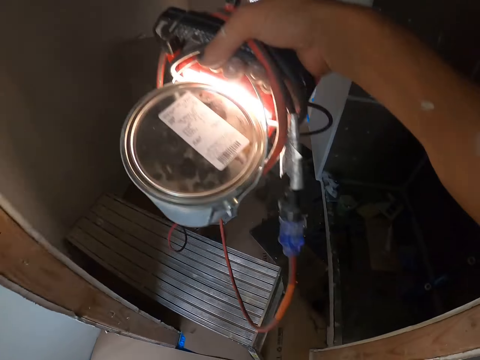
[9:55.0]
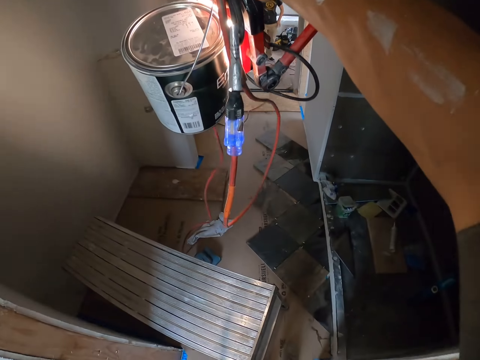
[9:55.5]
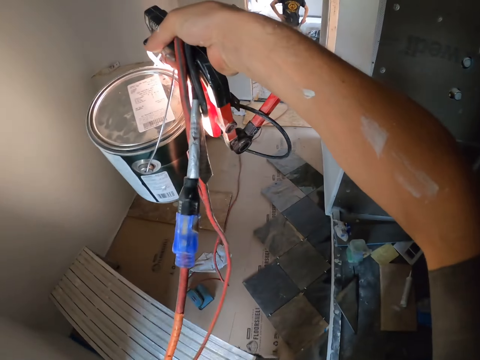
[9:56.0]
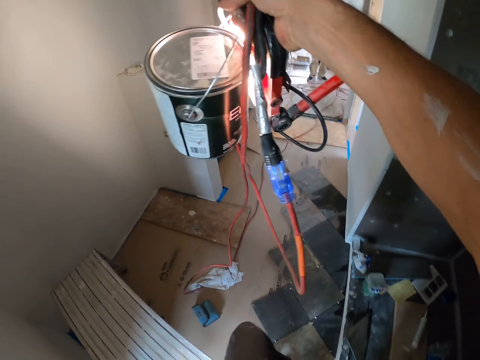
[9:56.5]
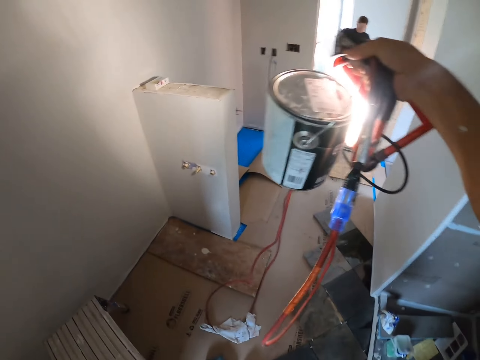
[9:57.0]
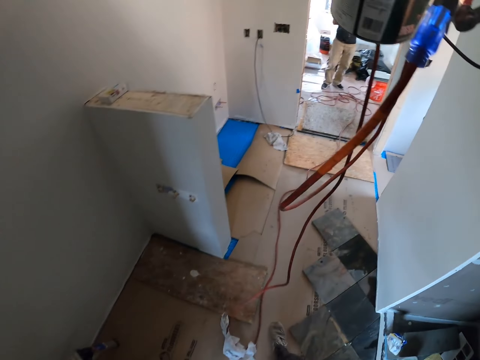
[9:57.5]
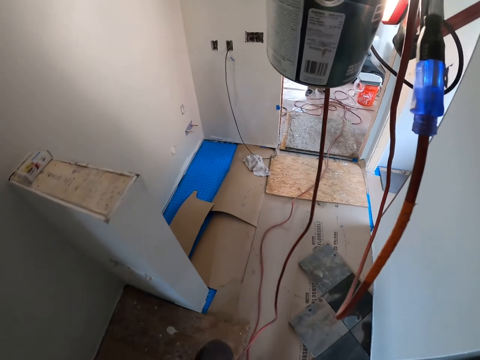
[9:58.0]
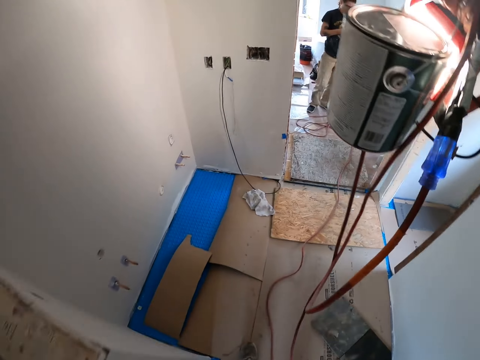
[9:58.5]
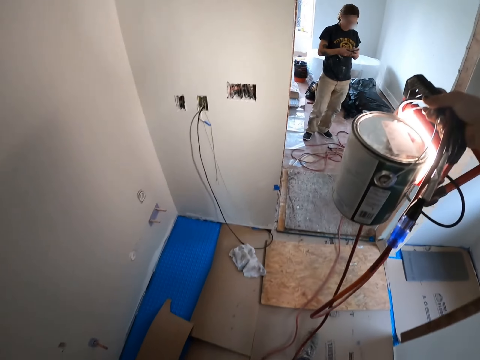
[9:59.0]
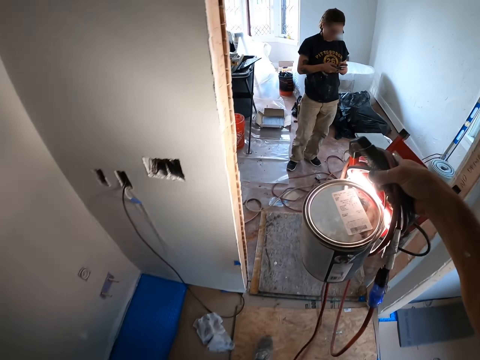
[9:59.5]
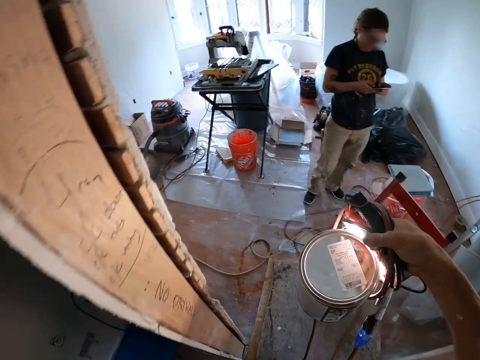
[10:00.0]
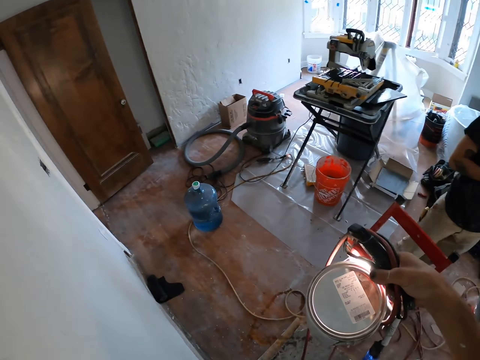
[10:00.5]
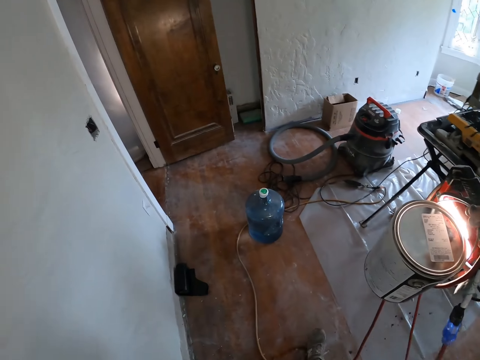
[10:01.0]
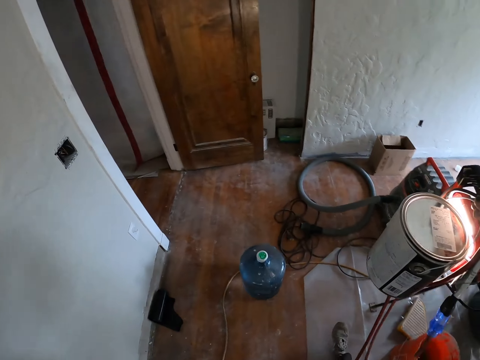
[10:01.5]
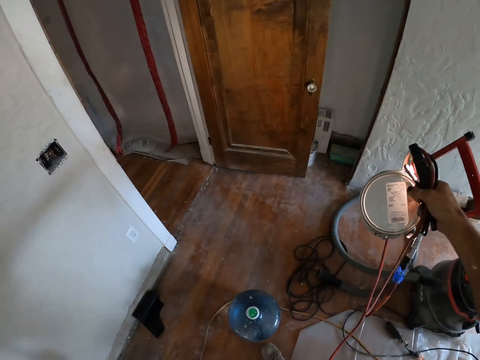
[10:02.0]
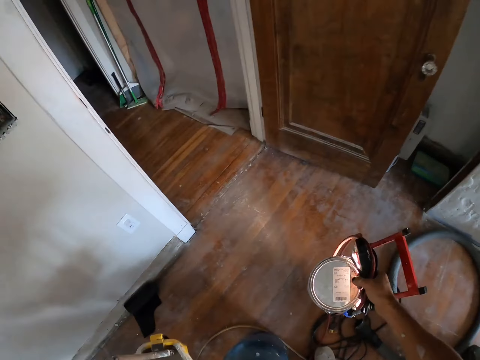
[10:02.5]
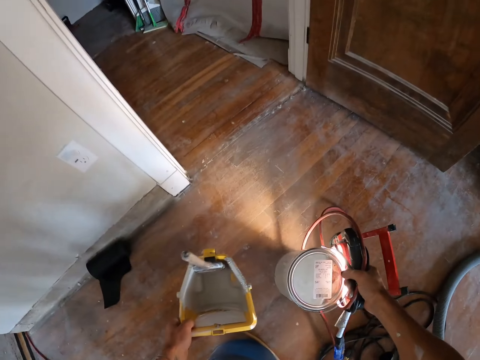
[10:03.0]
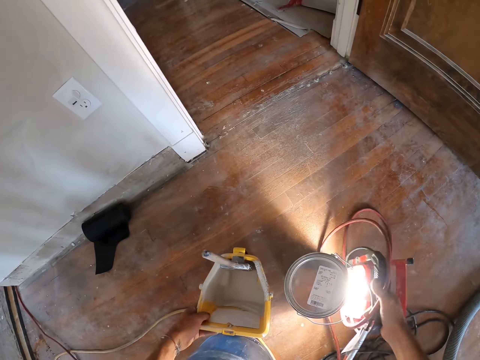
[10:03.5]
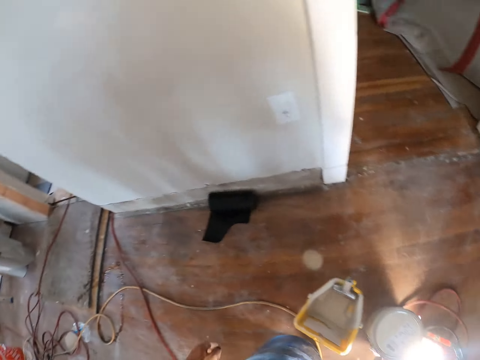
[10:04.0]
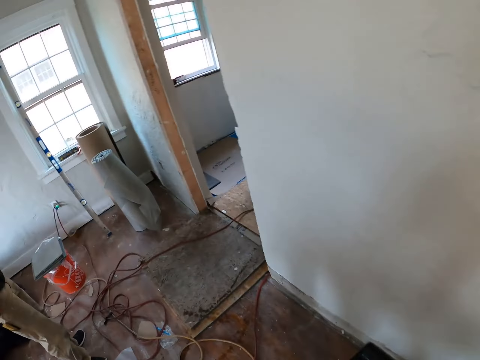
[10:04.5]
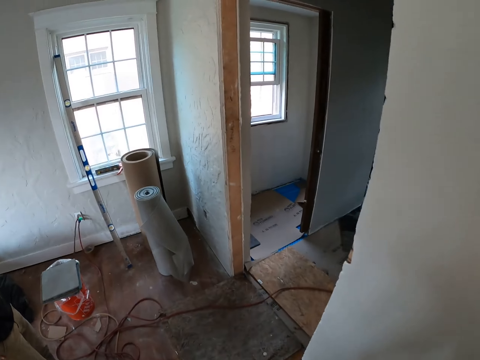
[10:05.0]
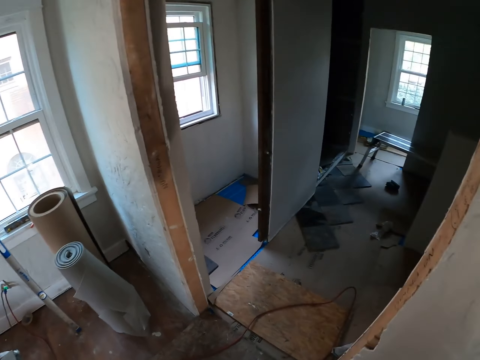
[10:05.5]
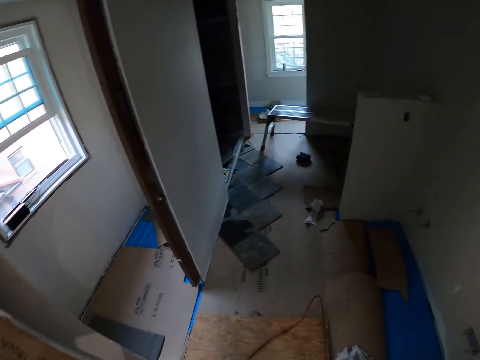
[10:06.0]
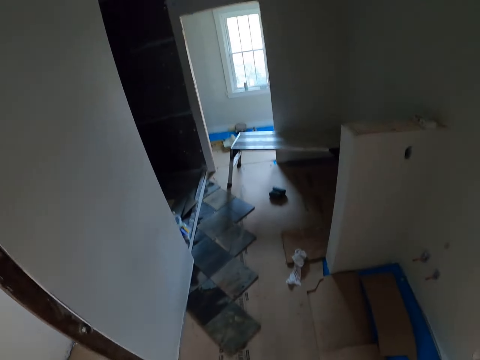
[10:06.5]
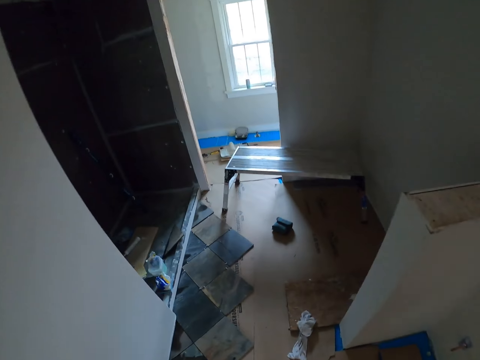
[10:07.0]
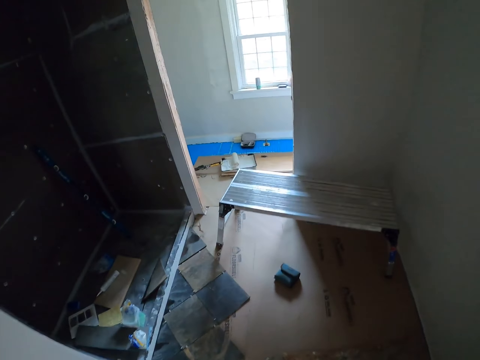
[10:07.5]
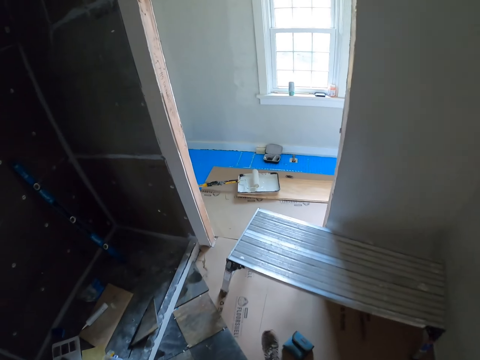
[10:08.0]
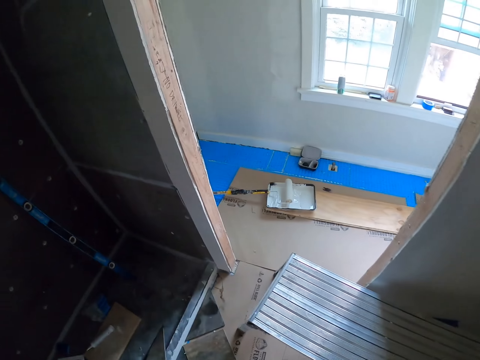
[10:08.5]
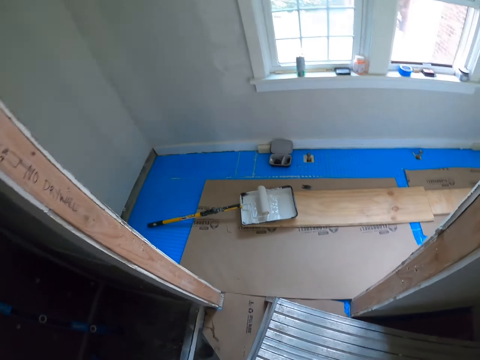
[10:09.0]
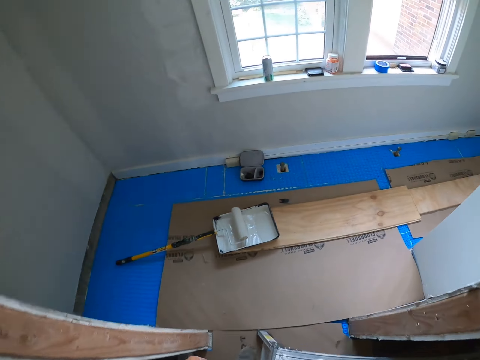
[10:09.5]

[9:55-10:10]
The camera wearer walks in the room. He lifts the paint tin and the light lamp. He walks in the room. He puts the light lamp and the tin of paint down. He puts the basin of paint on his left hand down. He walks in the room.

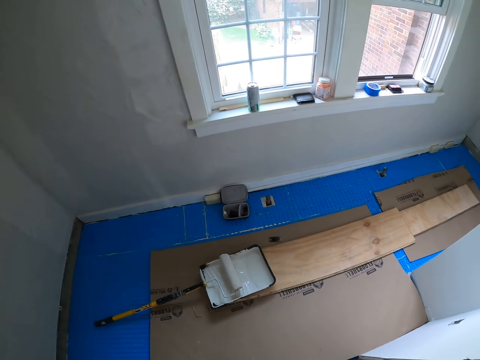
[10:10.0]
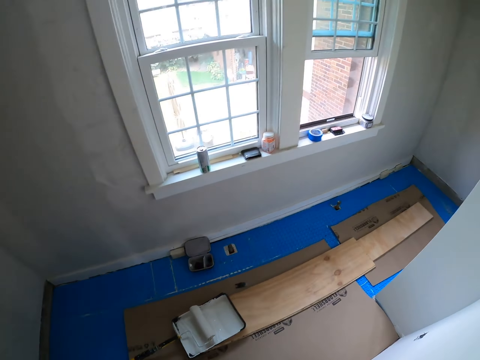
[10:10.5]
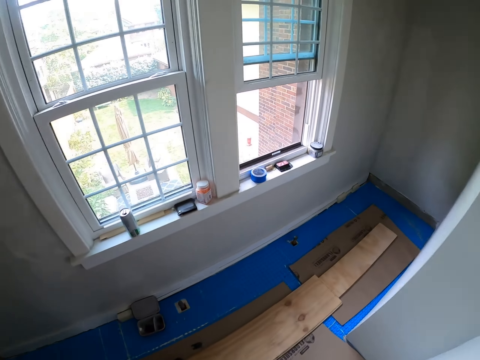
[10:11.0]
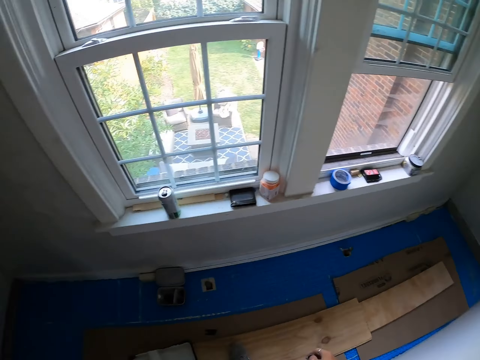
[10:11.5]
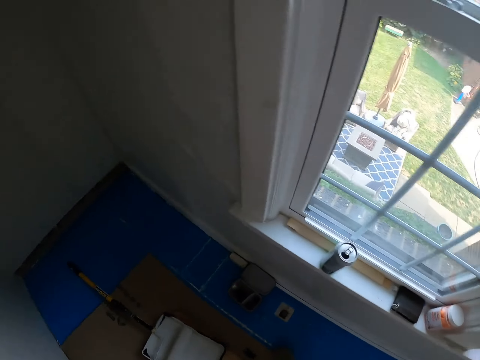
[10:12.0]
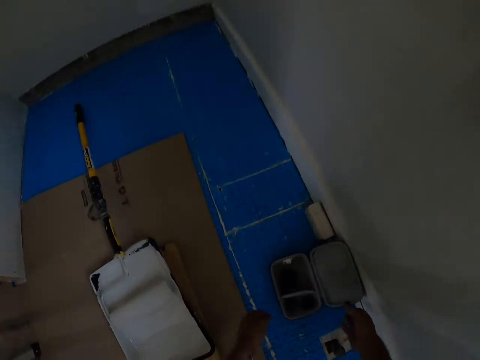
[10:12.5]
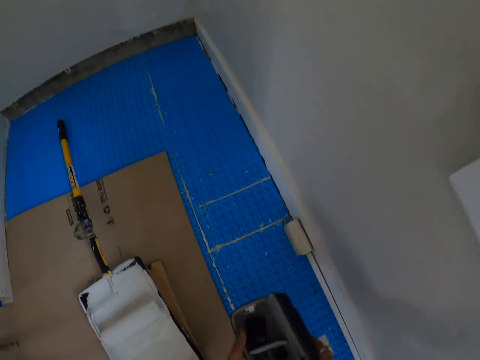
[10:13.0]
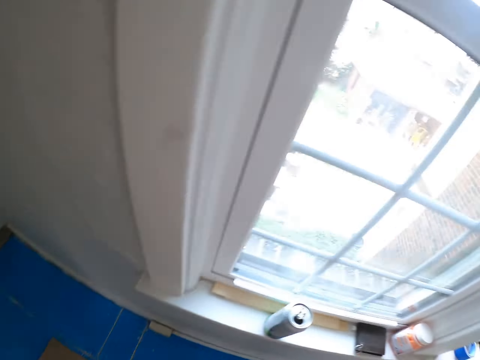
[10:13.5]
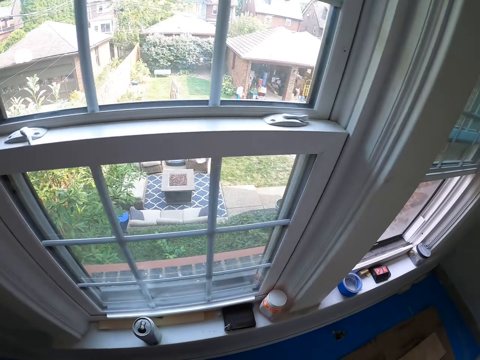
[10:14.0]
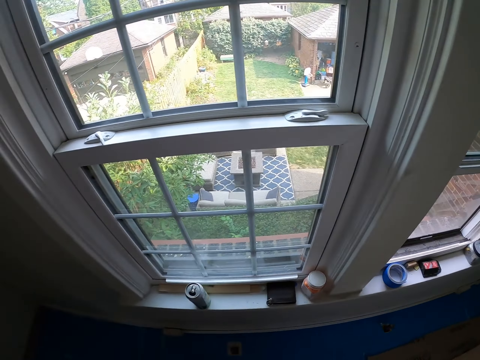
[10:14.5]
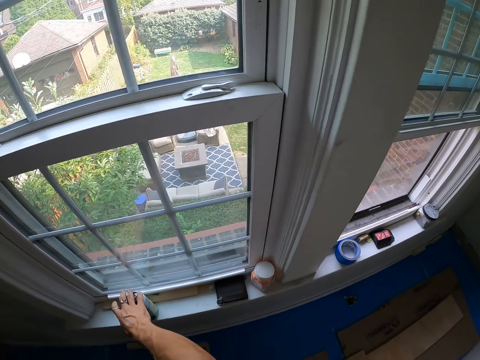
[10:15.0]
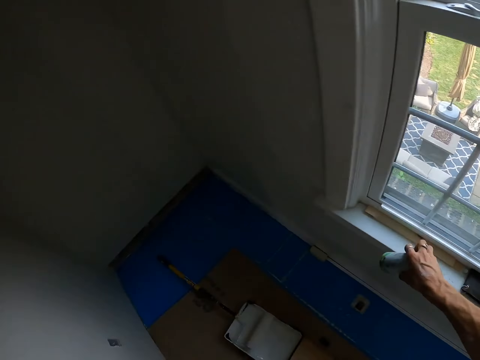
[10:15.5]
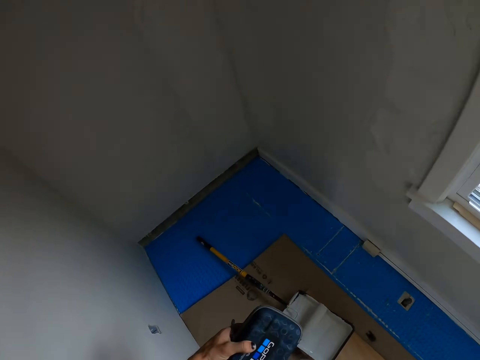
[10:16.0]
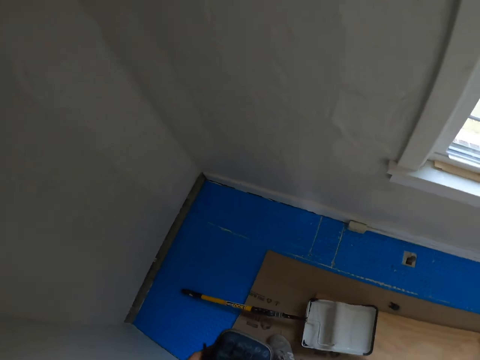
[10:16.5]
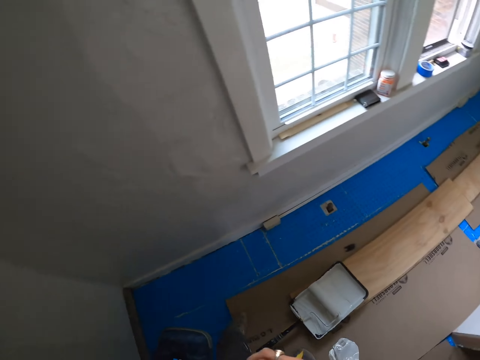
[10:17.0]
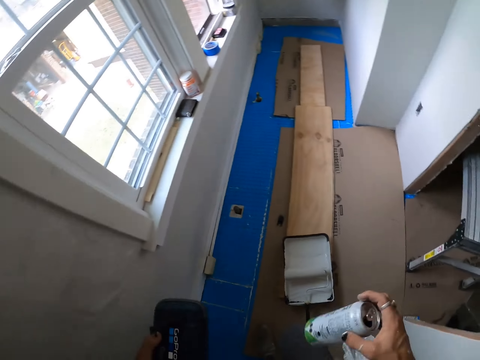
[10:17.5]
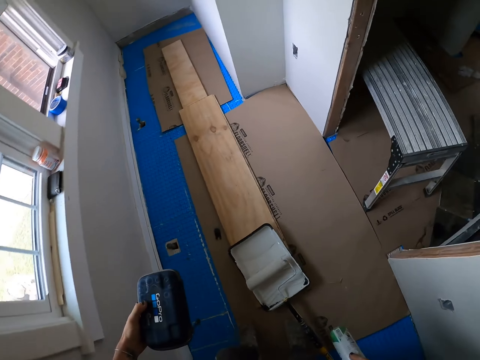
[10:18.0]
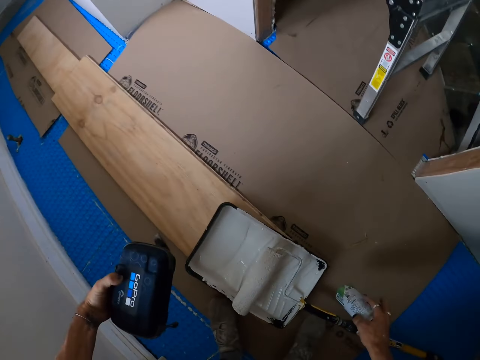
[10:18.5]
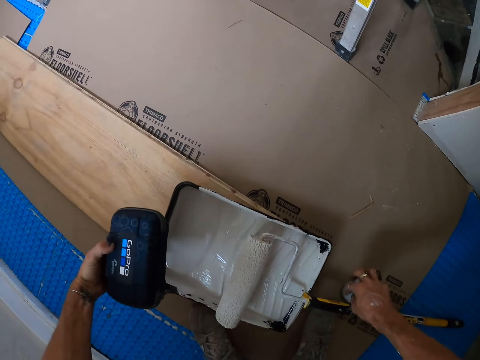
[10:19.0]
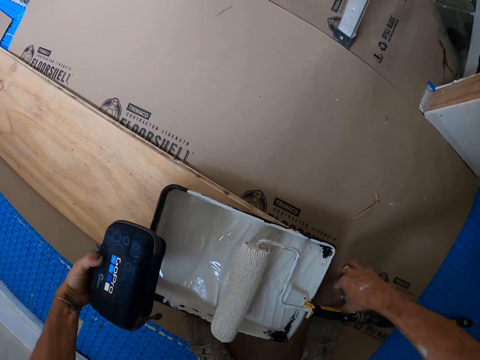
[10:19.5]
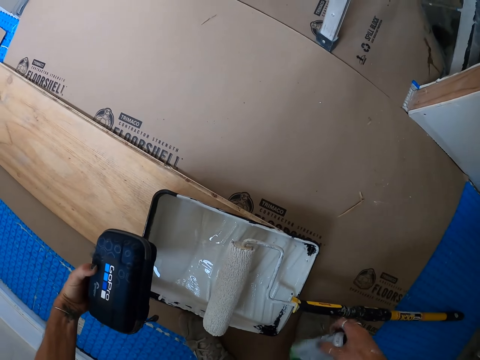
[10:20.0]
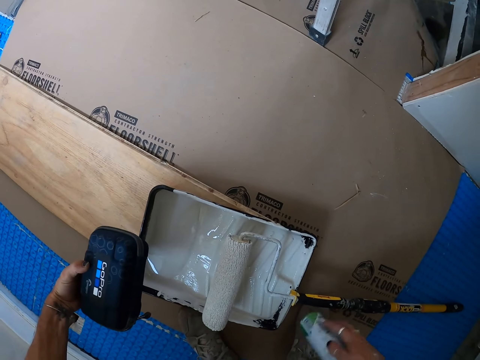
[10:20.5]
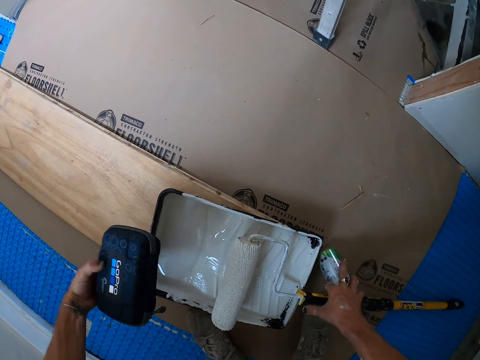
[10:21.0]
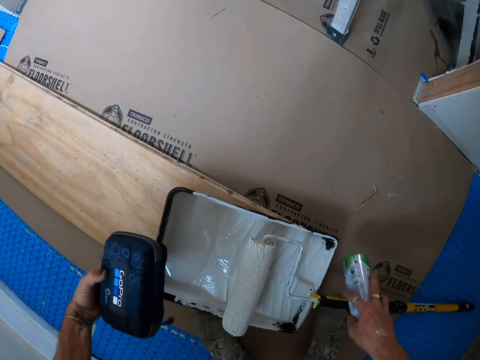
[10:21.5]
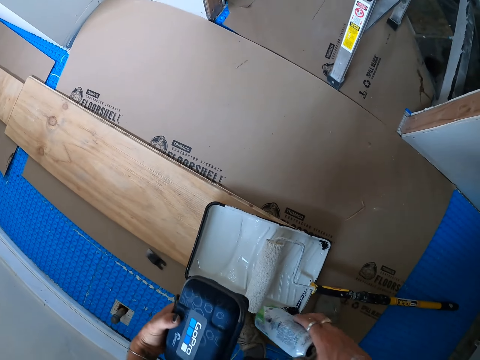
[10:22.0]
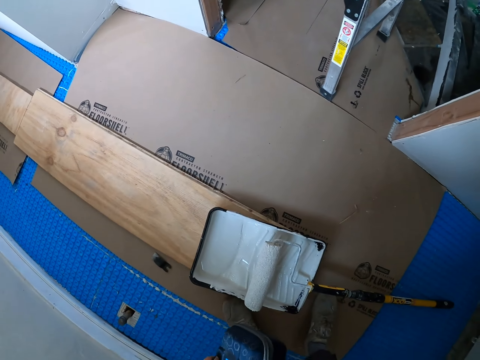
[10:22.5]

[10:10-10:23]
The camera wearer picks up a CORPRO box. He turns. He picks up a bottle on the window. He places the bottle on the floor with his right hand.
